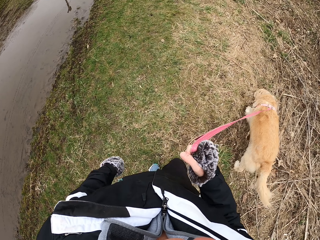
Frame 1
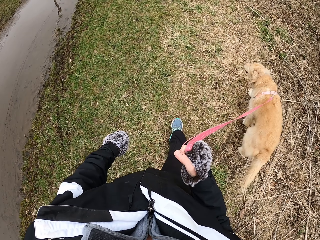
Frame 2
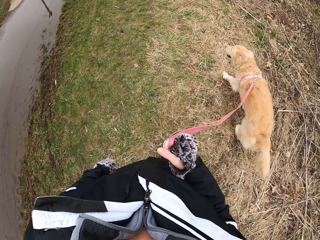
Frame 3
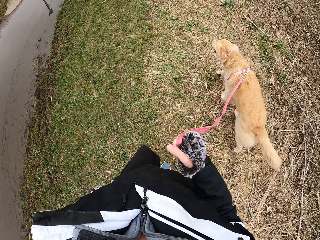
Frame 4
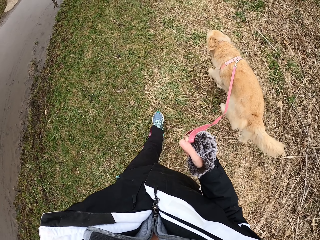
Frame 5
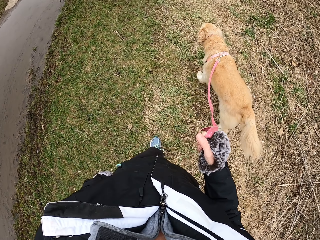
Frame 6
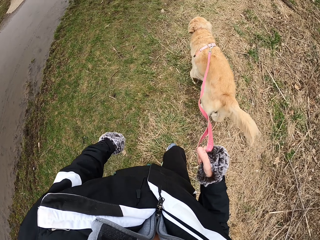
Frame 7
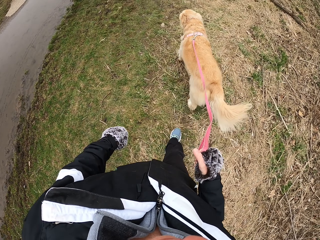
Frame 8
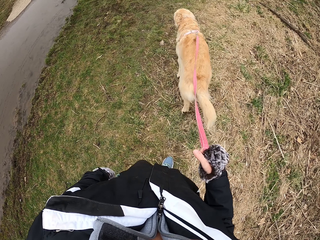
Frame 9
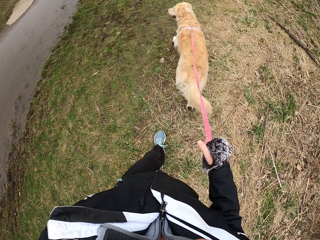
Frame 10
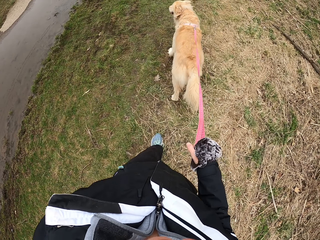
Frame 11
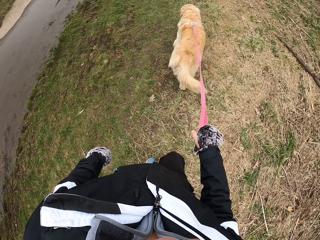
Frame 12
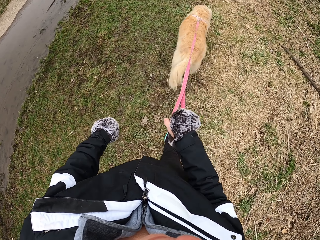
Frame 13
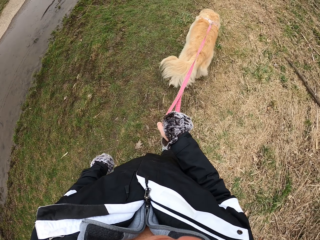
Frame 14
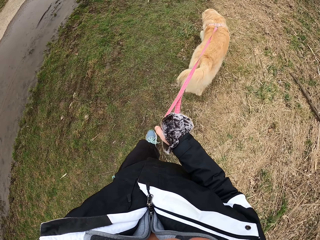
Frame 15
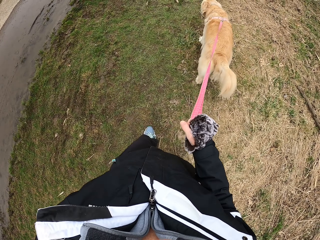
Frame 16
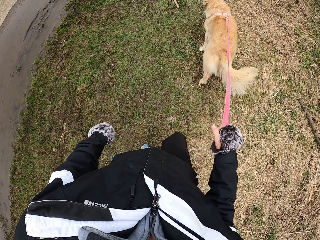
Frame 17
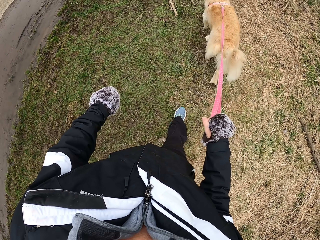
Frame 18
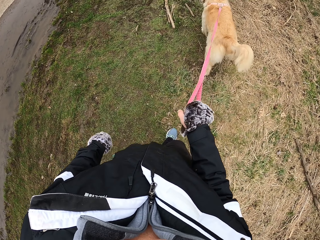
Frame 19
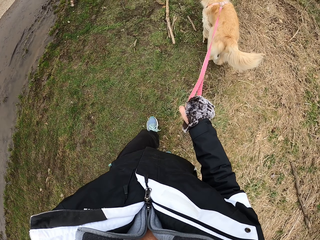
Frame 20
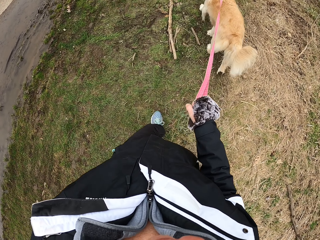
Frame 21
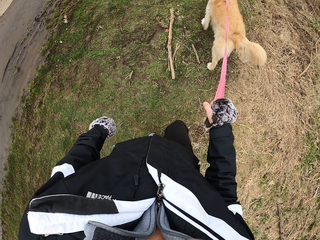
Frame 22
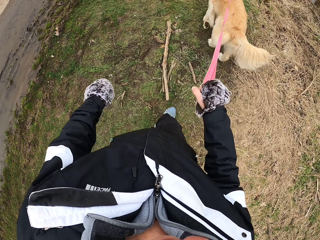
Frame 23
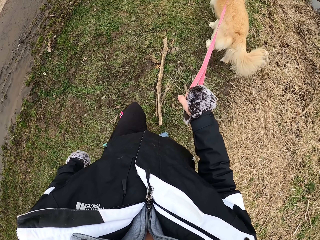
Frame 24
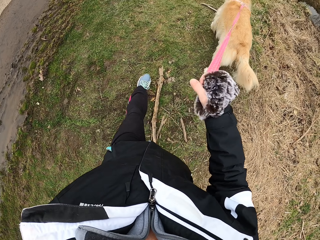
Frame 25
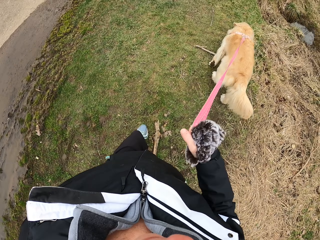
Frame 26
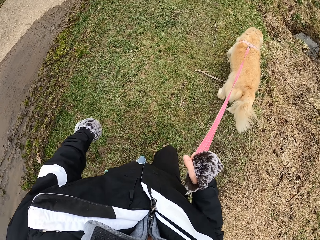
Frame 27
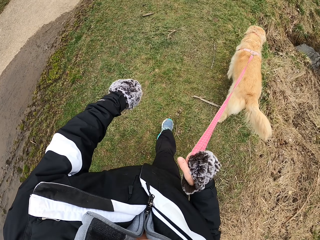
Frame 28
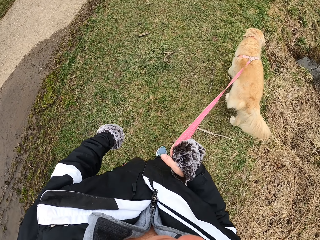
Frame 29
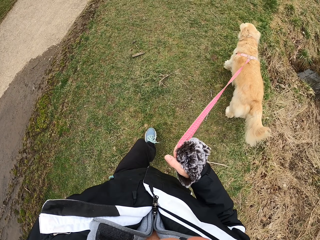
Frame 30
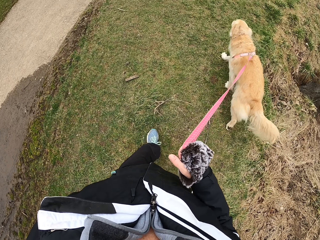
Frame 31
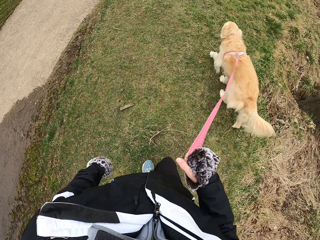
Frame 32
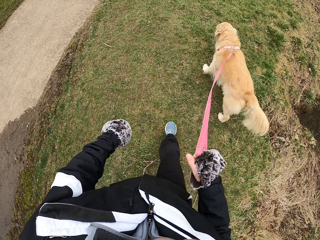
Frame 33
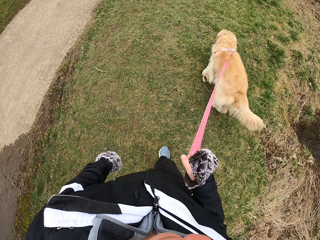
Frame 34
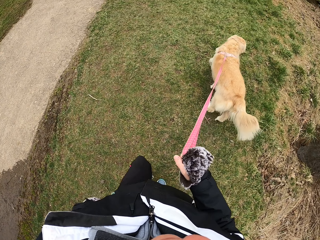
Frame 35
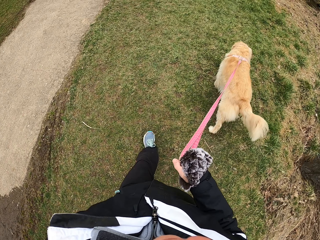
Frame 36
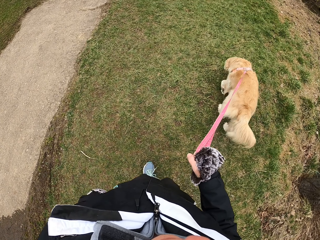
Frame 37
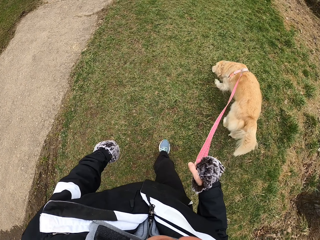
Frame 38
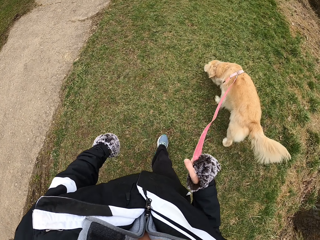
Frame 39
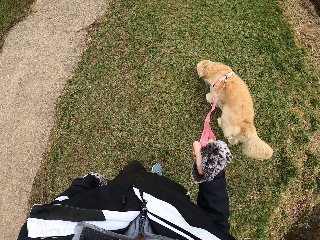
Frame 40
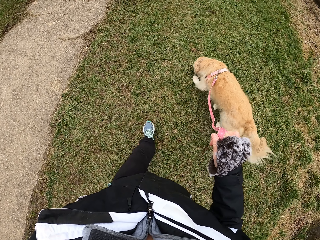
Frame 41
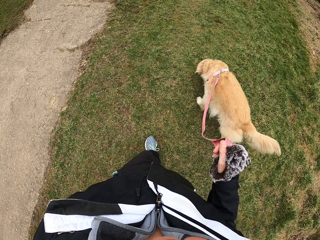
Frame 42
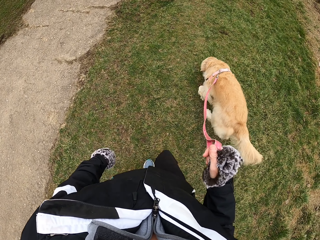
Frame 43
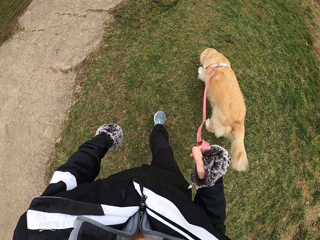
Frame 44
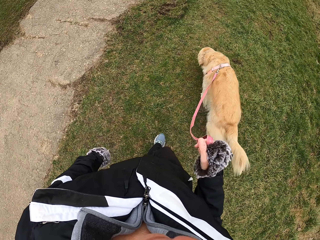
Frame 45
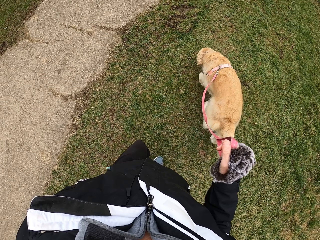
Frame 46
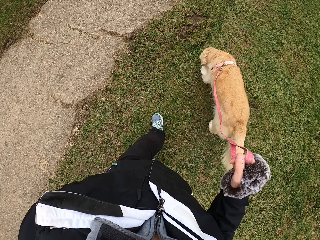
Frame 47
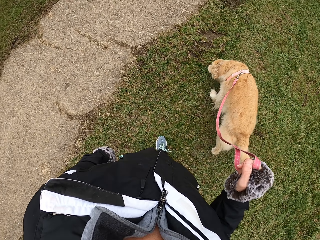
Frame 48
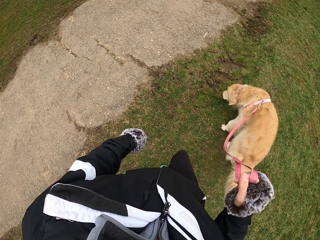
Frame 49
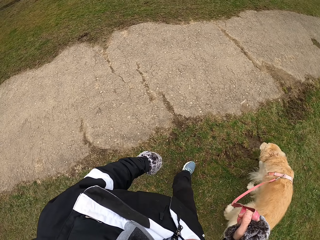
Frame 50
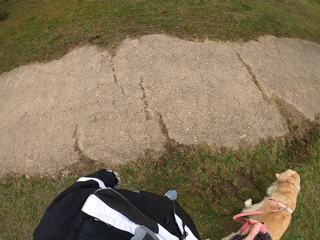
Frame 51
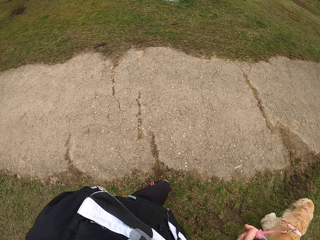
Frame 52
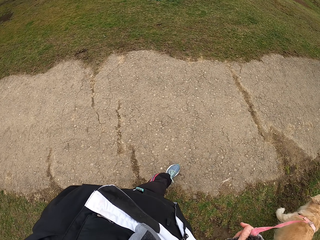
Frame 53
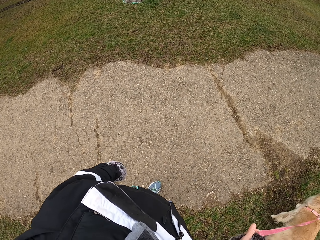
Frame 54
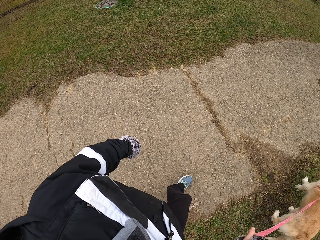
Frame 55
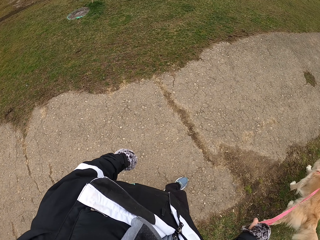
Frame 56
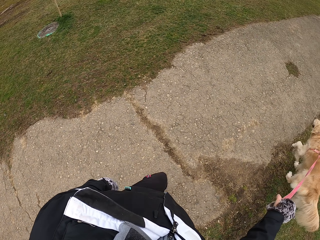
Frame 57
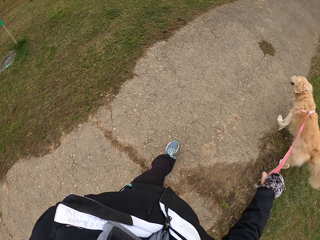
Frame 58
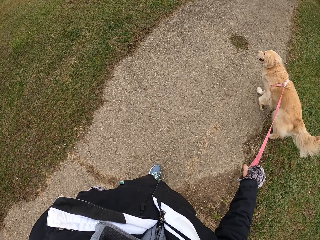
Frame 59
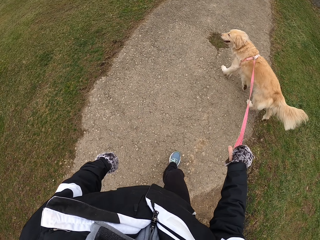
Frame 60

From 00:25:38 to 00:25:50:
The camera wearer walks ahead. They swing the left hand. They hold the dog strap with the right hand. They look aside.

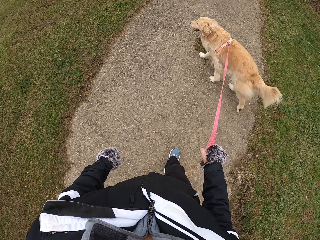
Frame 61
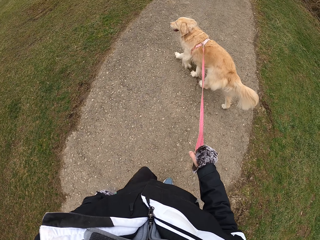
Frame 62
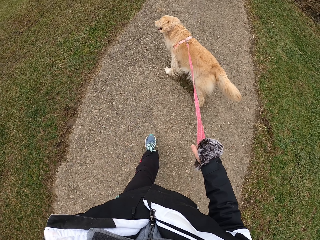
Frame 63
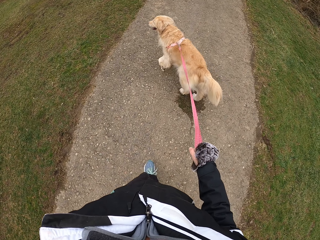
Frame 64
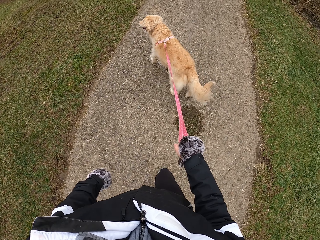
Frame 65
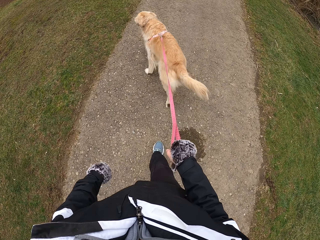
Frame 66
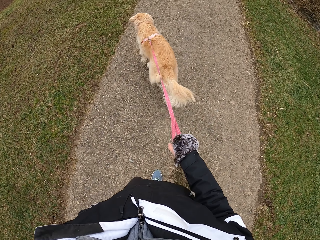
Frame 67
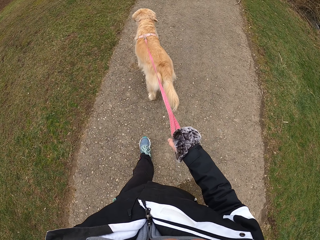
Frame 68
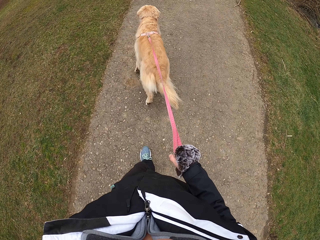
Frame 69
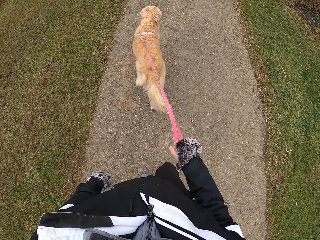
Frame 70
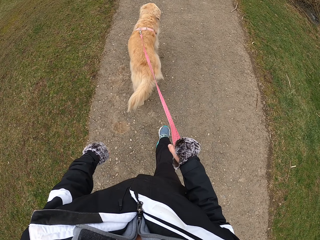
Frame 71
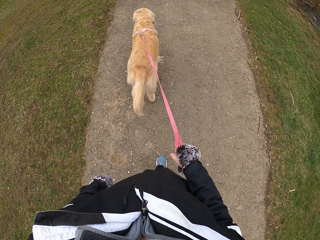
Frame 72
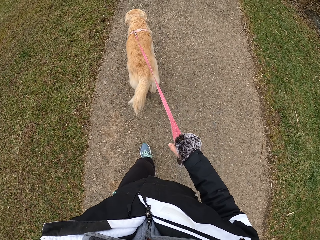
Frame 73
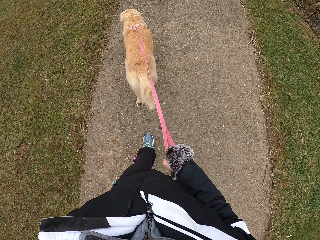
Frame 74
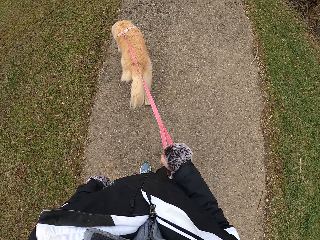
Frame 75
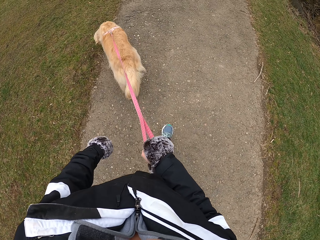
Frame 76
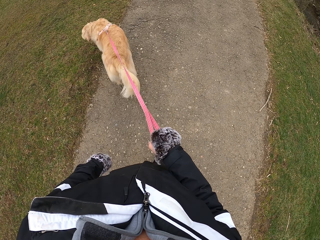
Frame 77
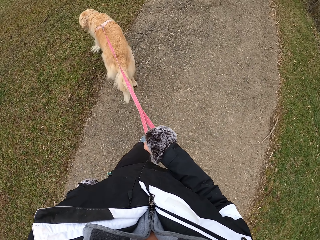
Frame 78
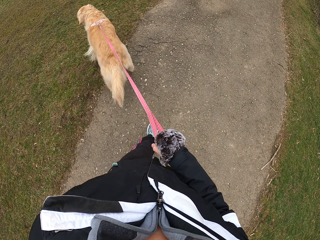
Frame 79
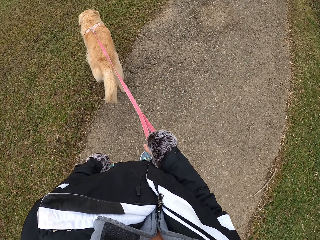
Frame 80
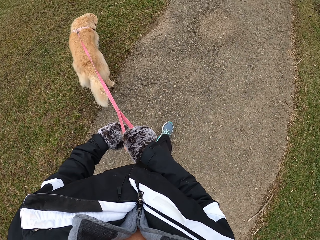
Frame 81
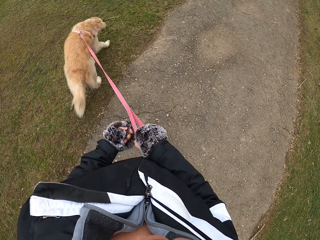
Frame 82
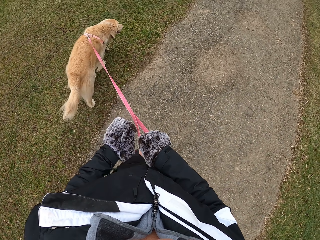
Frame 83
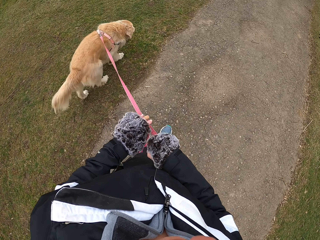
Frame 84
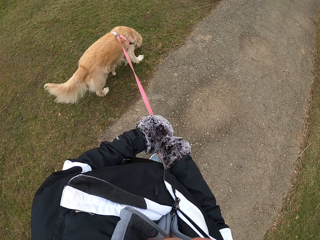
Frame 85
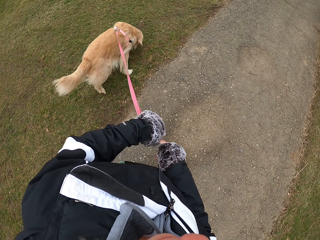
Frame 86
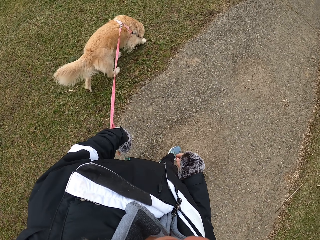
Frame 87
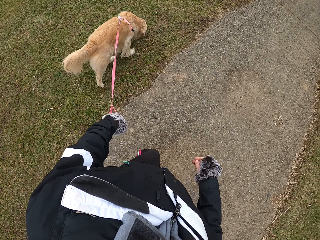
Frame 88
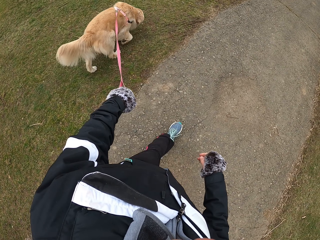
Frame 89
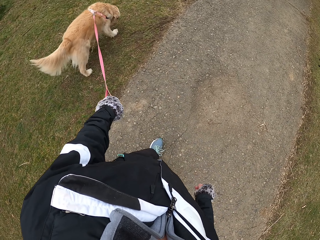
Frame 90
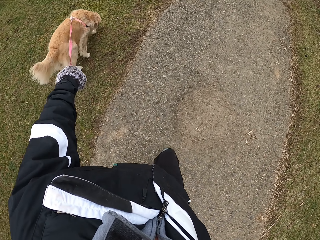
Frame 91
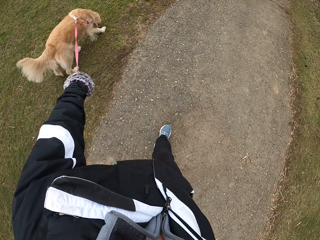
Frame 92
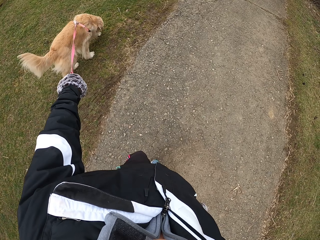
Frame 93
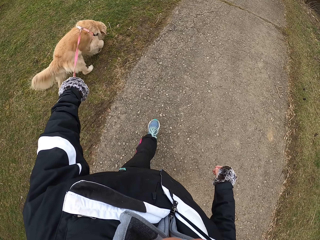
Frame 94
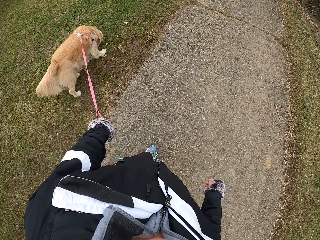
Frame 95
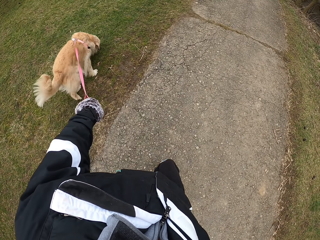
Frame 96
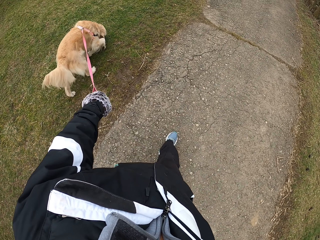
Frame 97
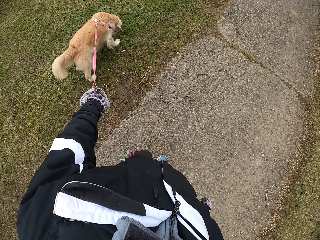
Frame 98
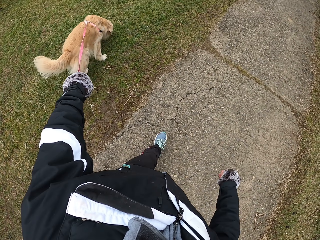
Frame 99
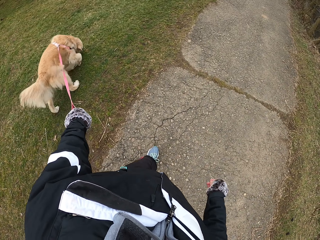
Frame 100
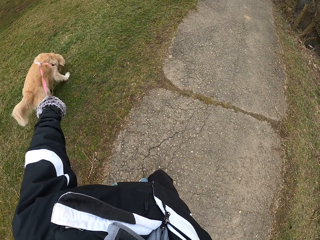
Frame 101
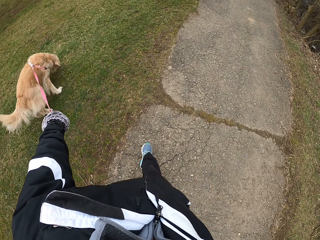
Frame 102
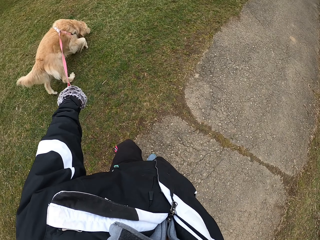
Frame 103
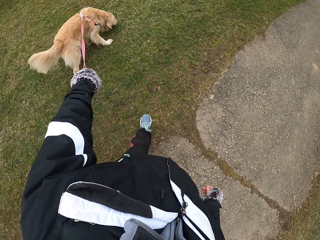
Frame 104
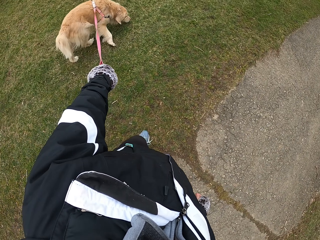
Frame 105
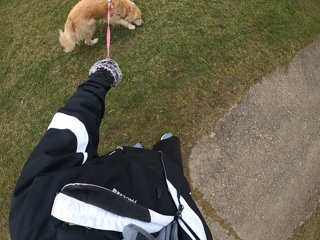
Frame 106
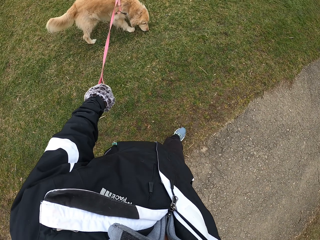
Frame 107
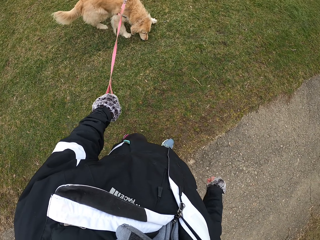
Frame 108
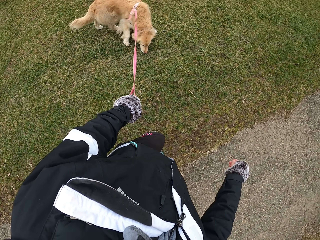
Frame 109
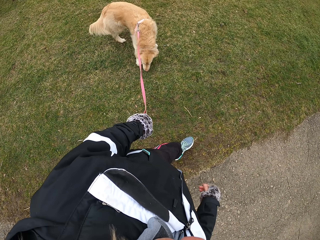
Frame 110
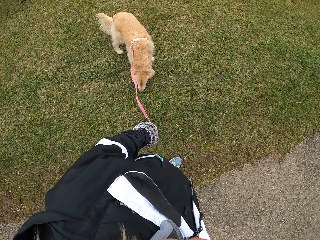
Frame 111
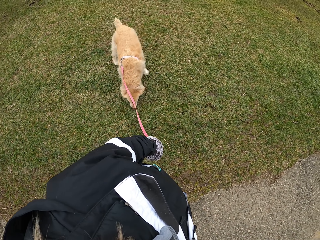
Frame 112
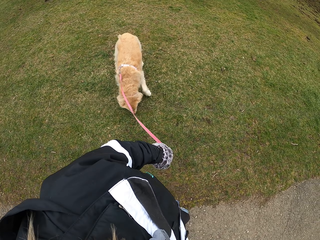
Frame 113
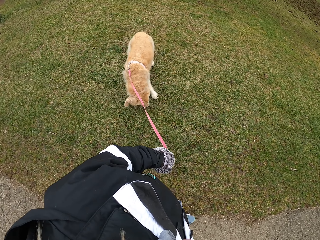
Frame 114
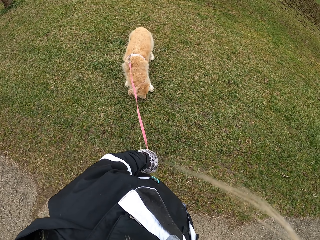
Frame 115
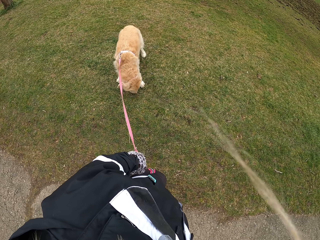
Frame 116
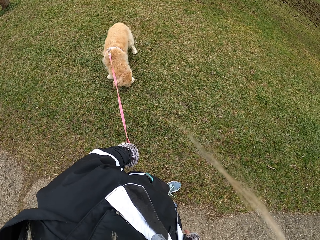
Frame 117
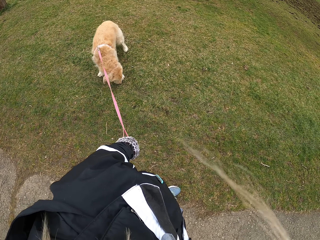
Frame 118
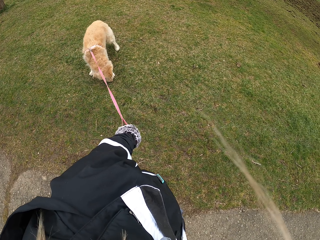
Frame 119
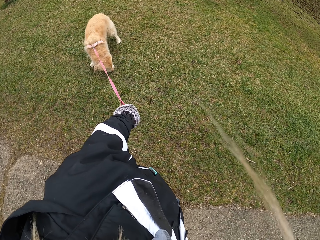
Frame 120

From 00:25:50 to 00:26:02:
The camera wearer walks ahead. They swing the left hand. They walk with the dog. They hold the dog strap with the left hand. They walk ahead. They look around.
